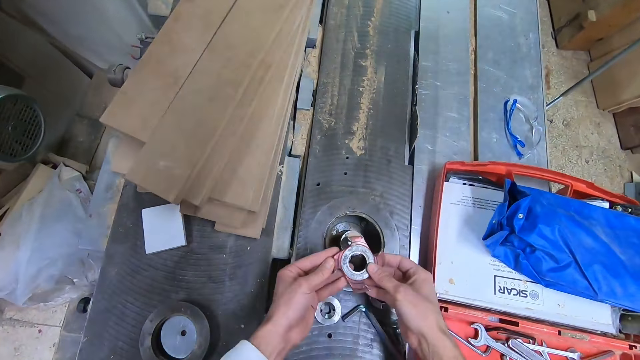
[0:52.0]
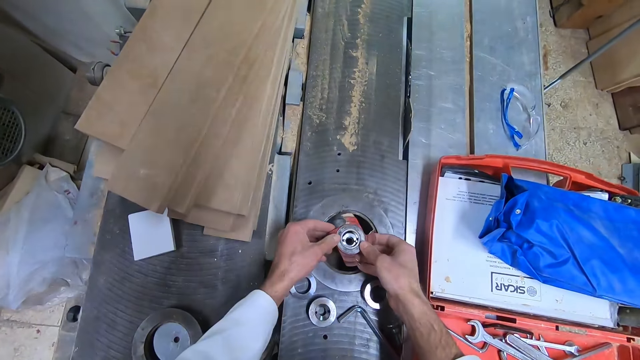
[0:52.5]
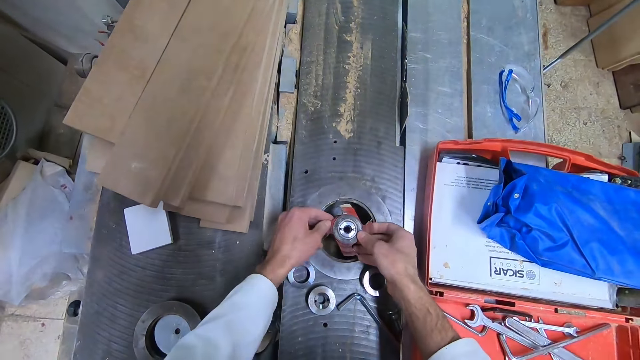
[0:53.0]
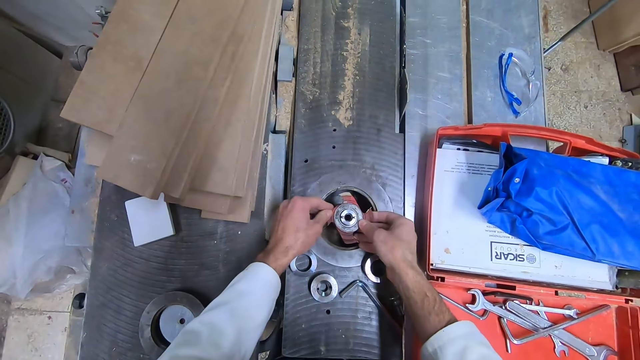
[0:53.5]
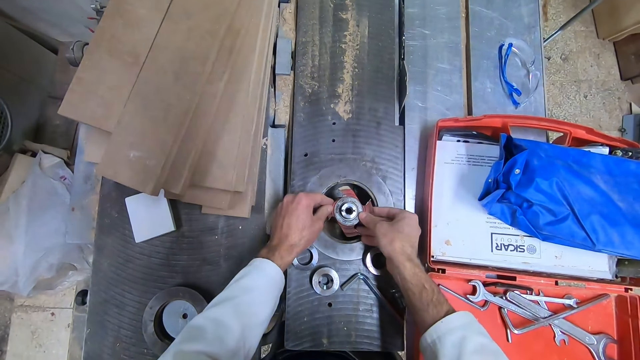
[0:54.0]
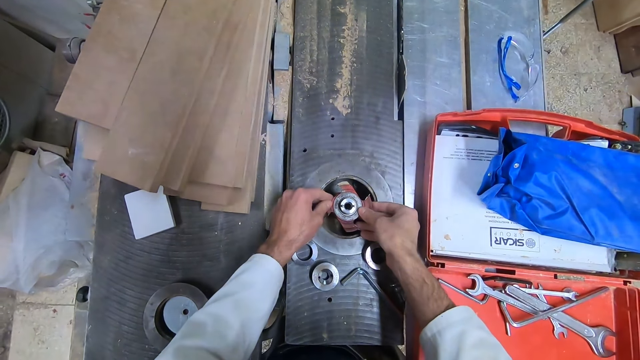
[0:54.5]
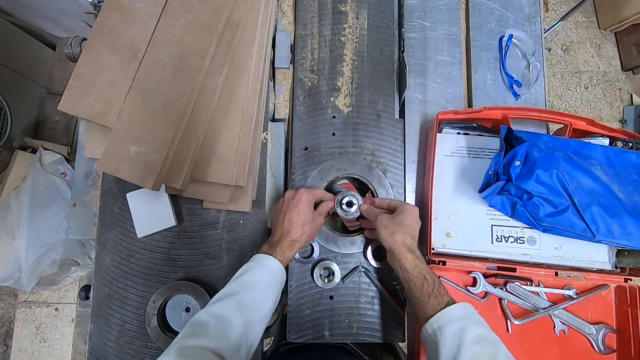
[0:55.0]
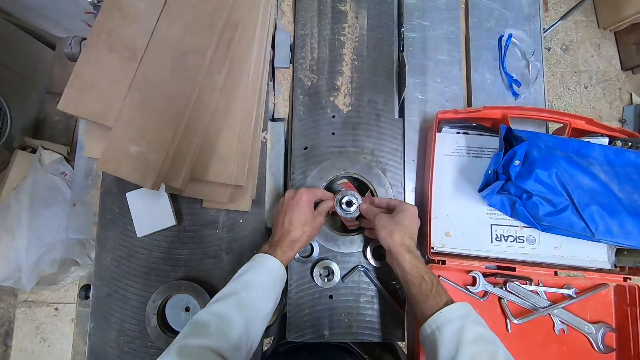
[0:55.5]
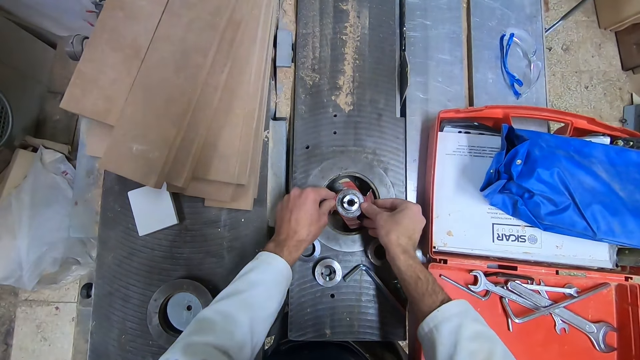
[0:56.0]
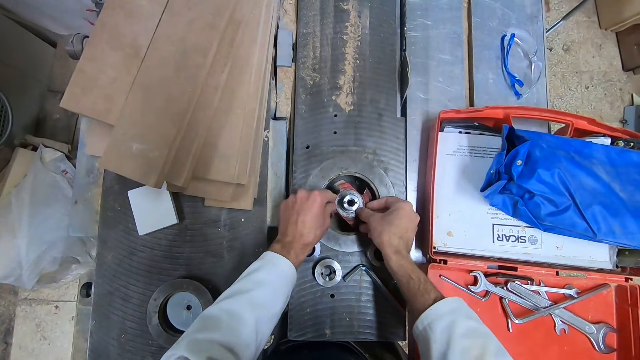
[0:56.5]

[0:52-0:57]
The camera wearer fixes the part on the other part of the table saw.

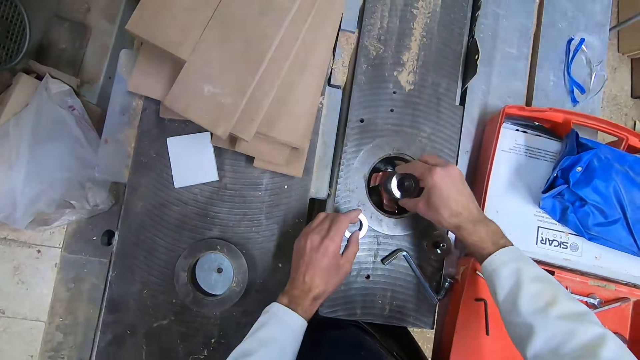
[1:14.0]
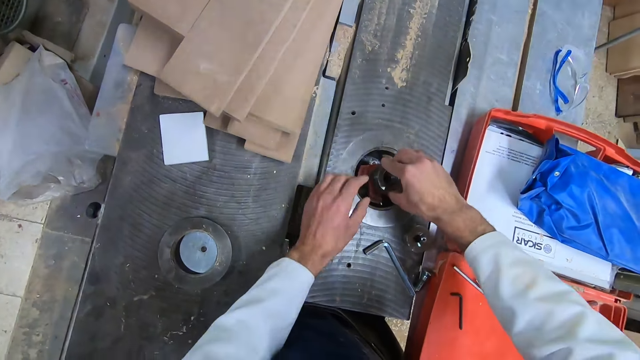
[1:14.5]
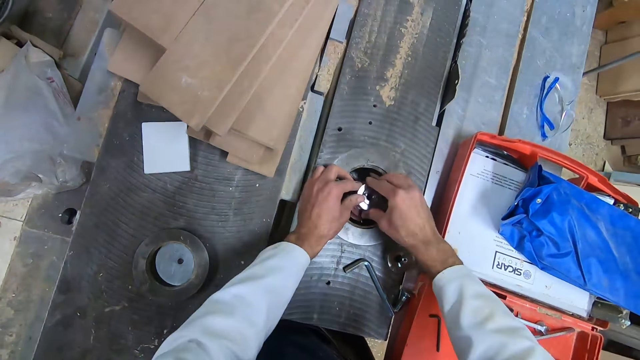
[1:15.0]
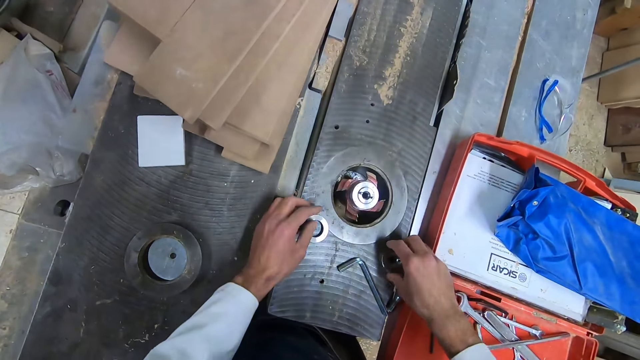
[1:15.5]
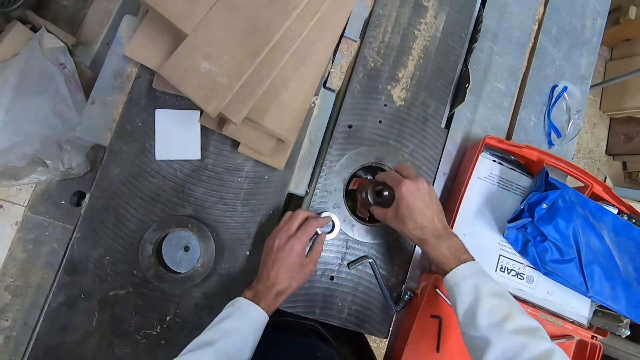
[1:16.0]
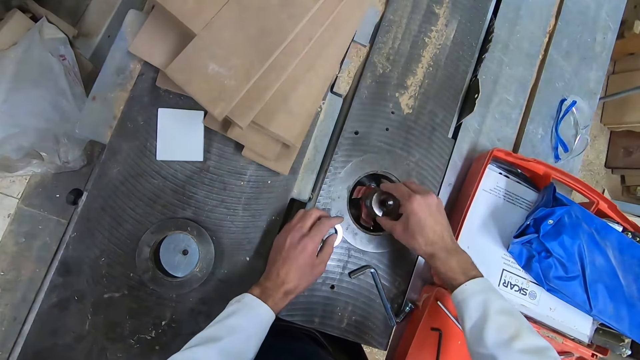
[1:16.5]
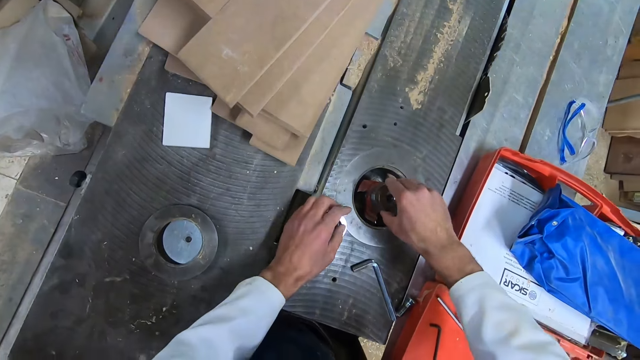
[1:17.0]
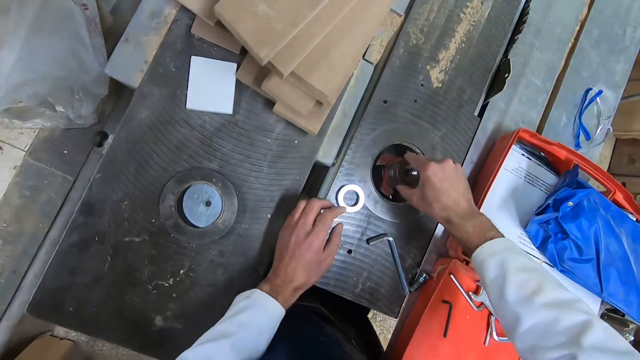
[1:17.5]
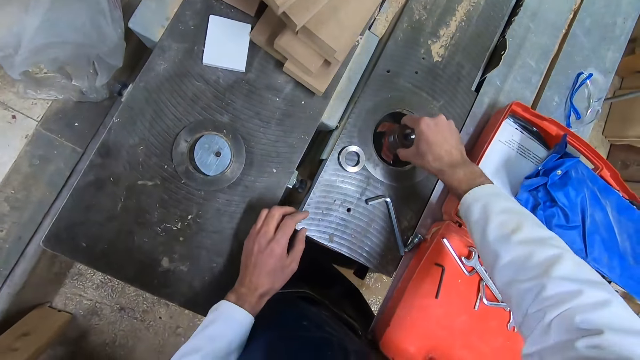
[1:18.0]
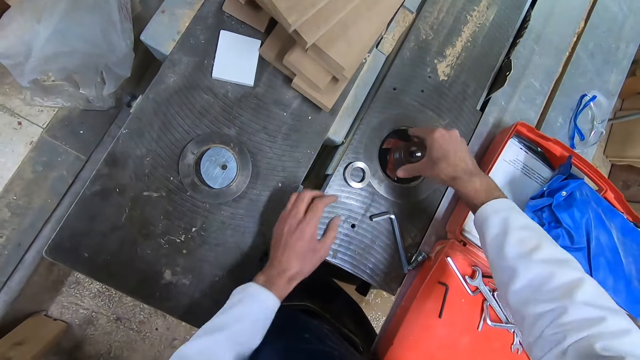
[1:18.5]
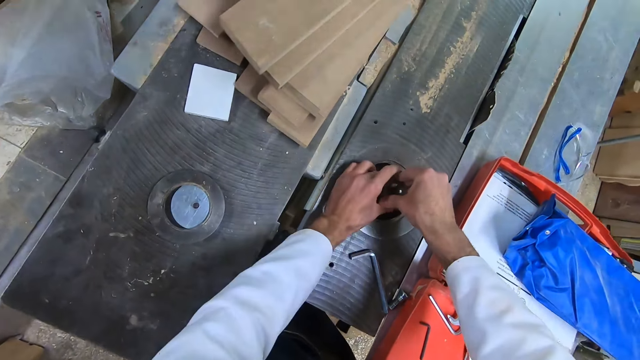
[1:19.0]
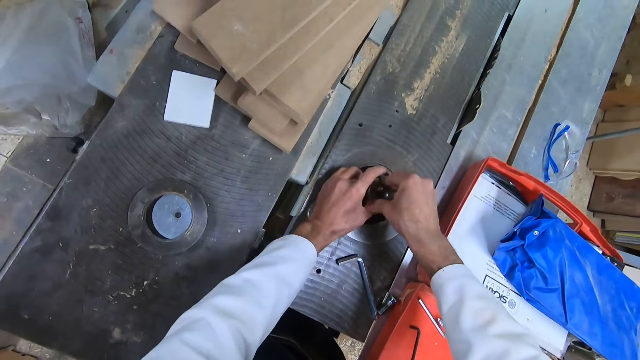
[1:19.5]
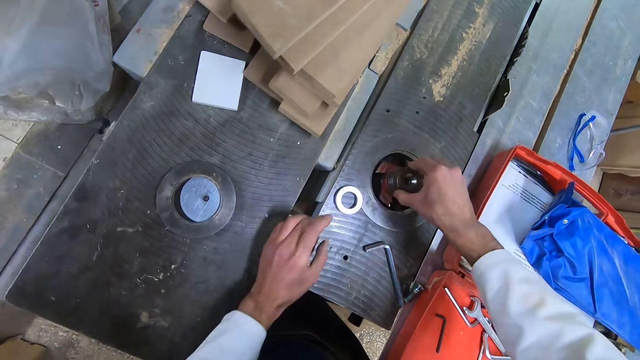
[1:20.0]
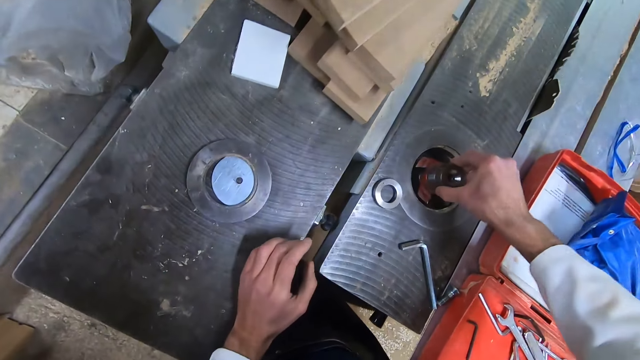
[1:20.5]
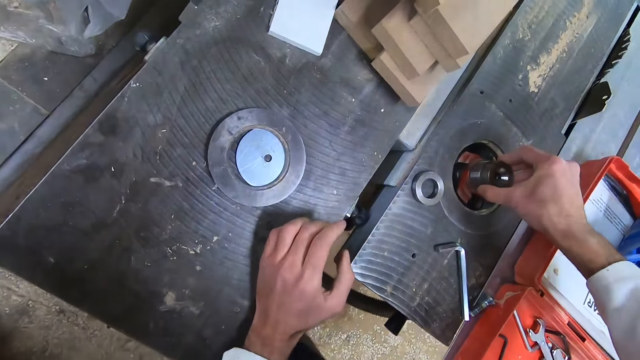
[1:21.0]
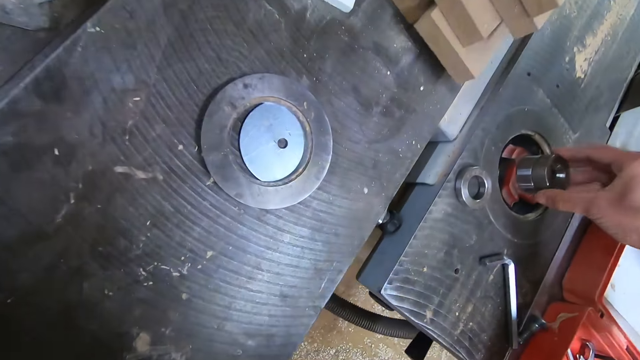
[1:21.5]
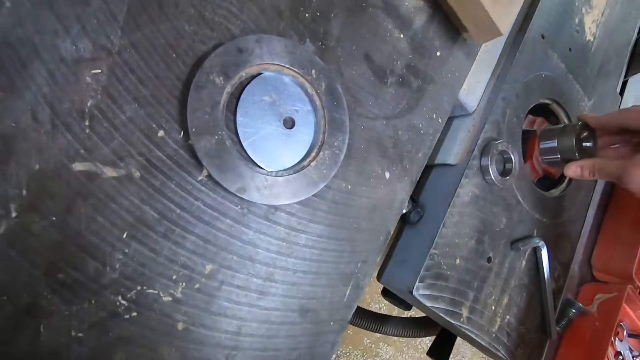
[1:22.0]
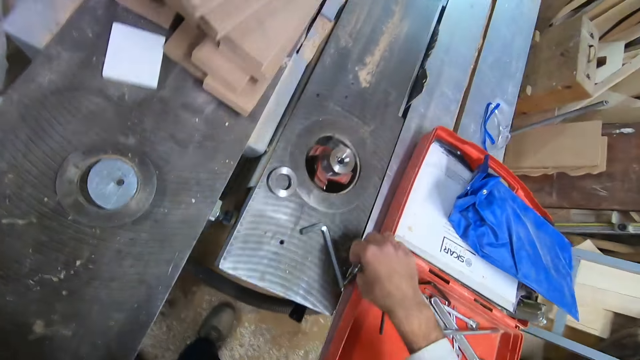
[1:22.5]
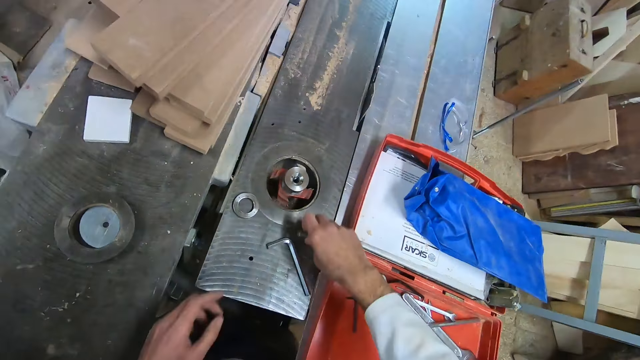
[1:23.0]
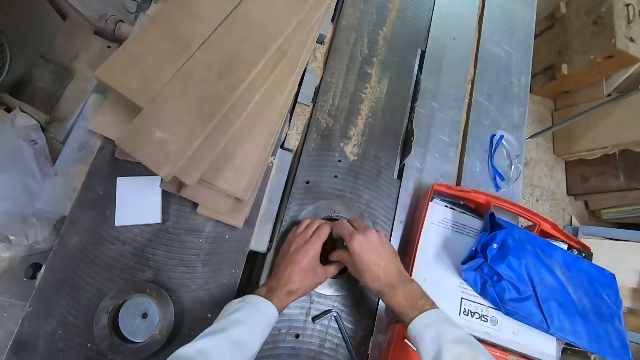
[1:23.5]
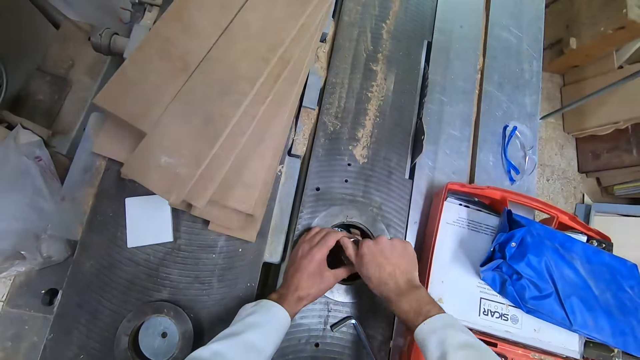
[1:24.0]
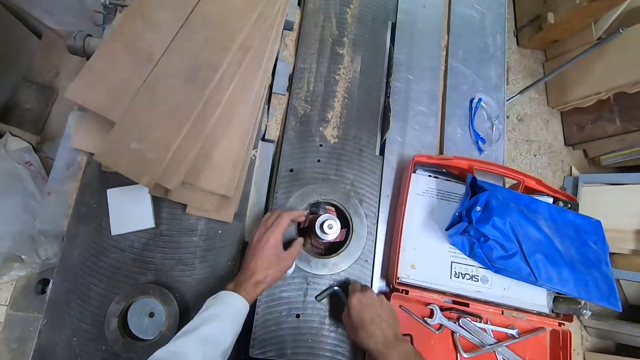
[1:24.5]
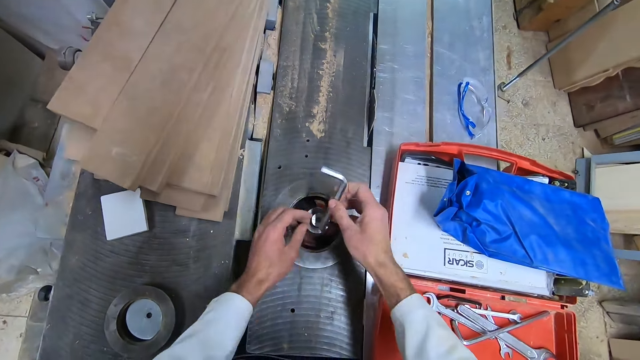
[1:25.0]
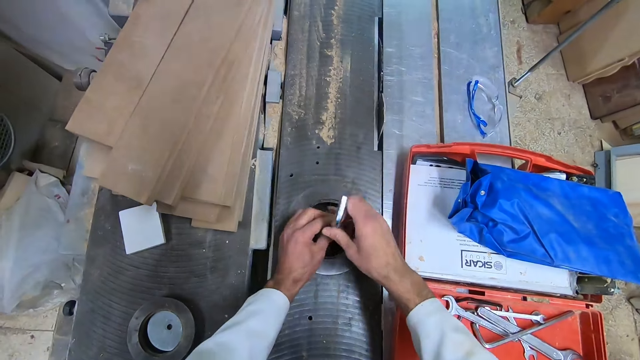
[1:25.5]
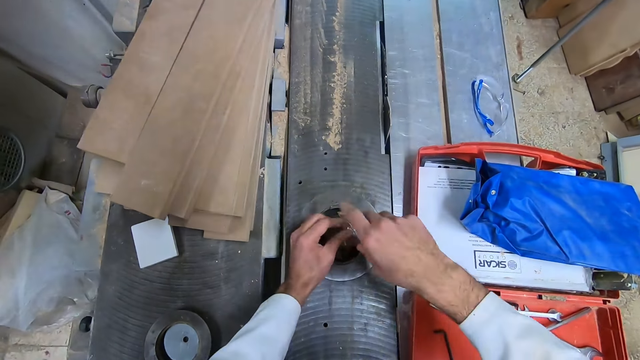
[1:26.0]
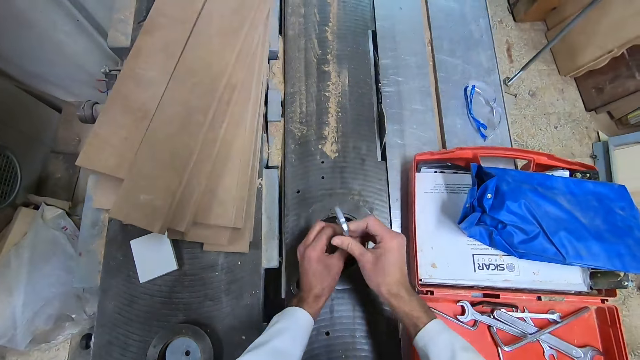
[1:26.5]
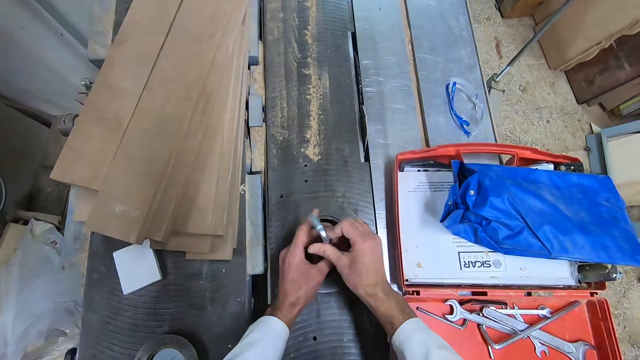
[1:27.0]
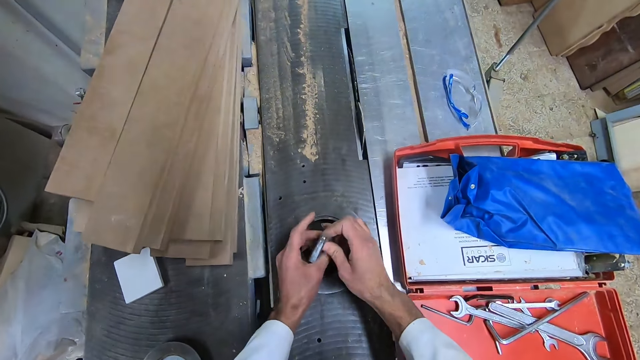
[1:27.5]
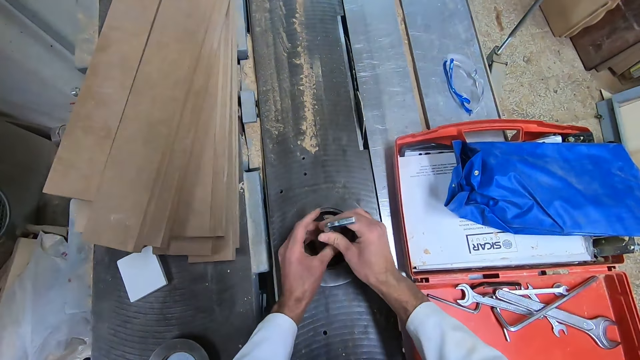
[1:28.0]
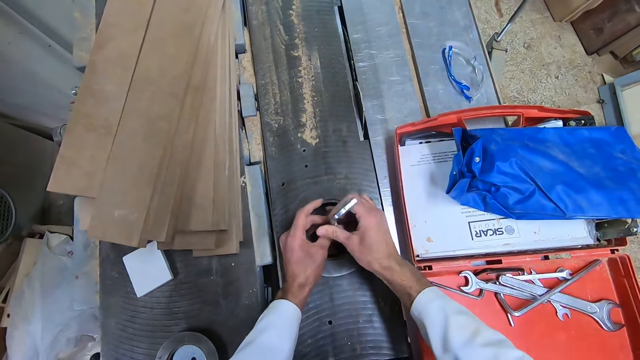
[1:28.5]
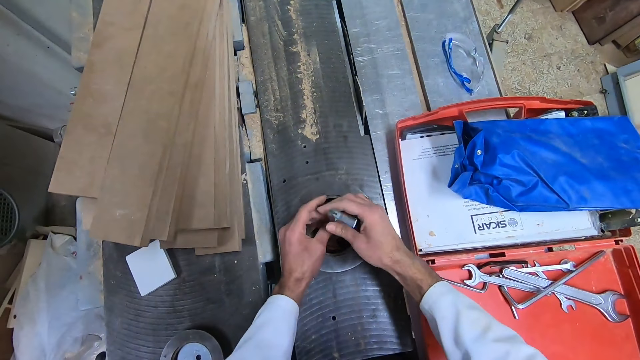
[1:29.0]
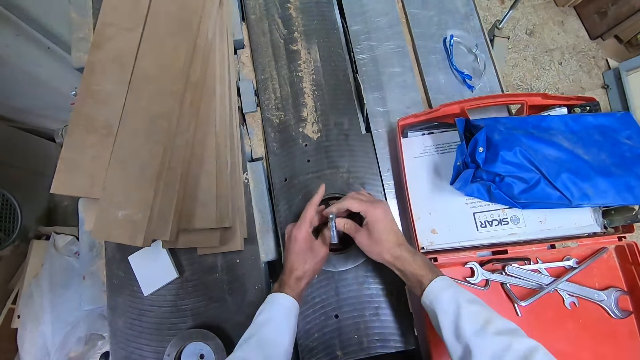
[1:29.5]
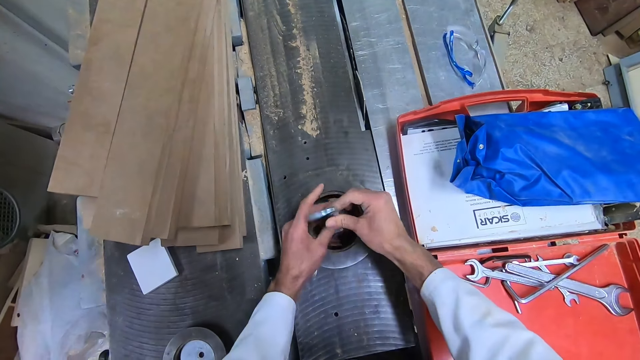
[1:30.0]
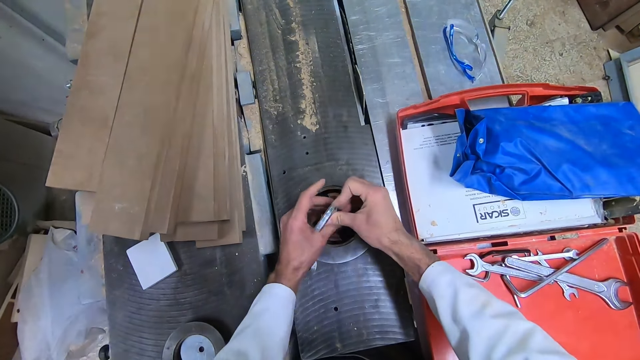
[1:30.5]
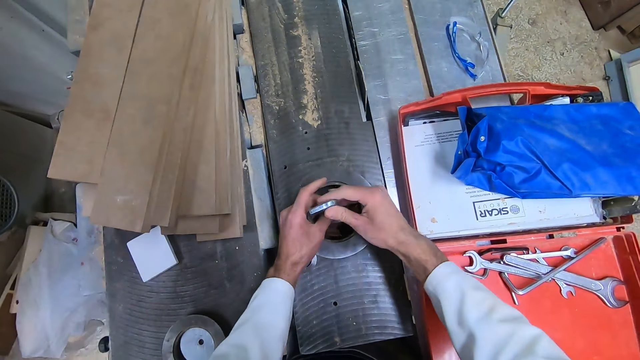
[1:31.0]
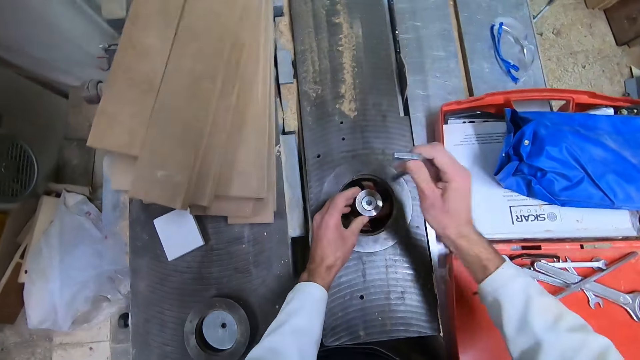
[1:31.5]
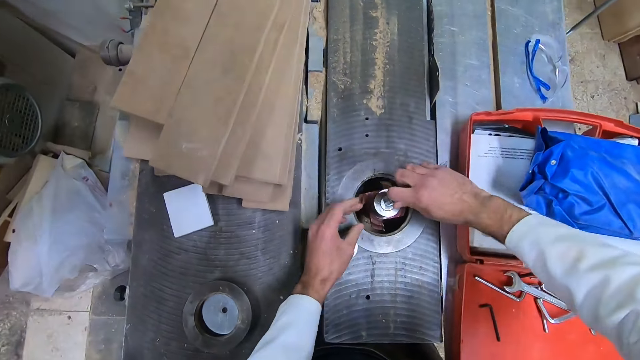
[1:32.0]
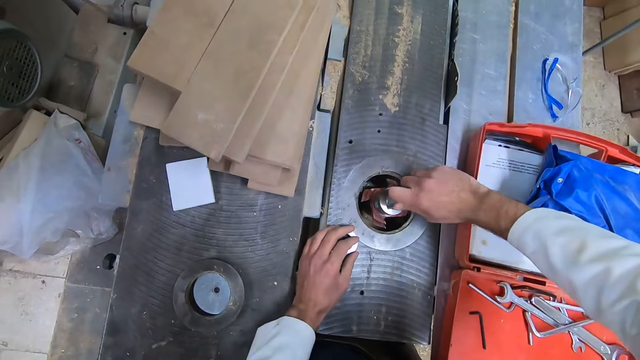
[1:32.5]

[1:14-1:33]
The camera wearer inserts the nut into the bolt. They pick up the nut and insert the nut into the bolt. They pick up the bolt head and put the bolt head on the bolt. They pick up the hex key. They tighten the bolt head using the hex key.
